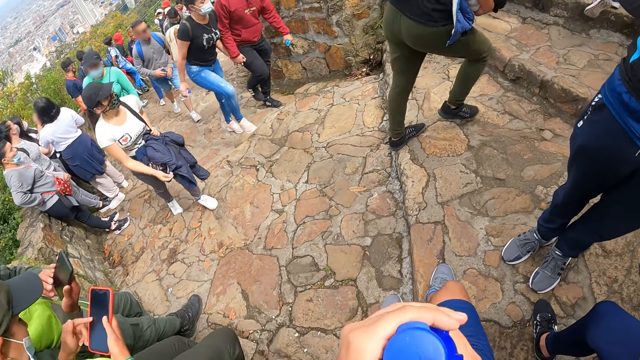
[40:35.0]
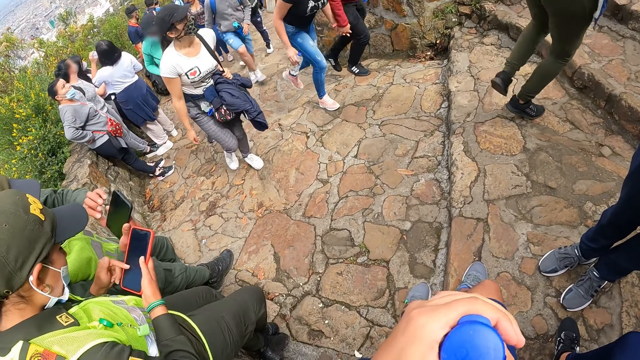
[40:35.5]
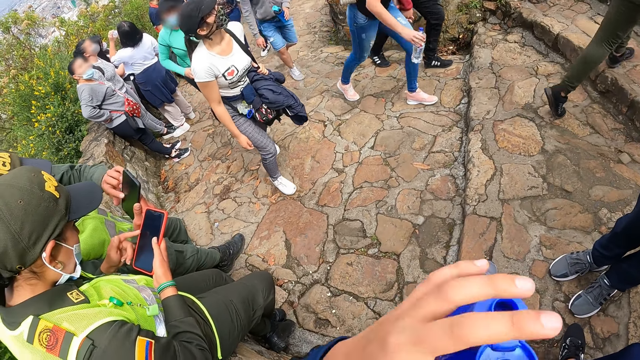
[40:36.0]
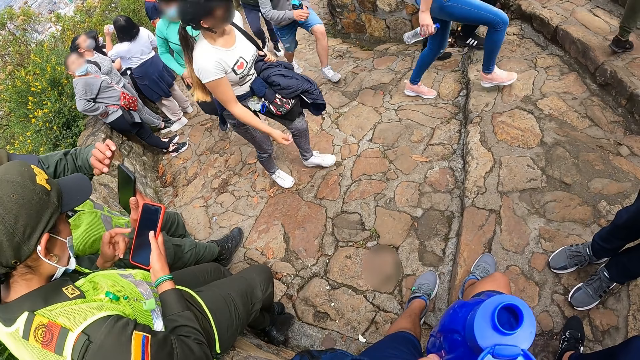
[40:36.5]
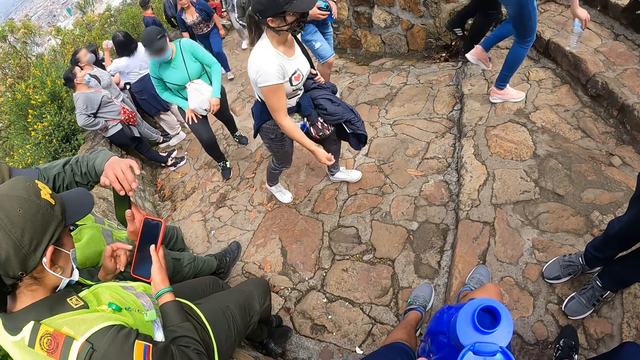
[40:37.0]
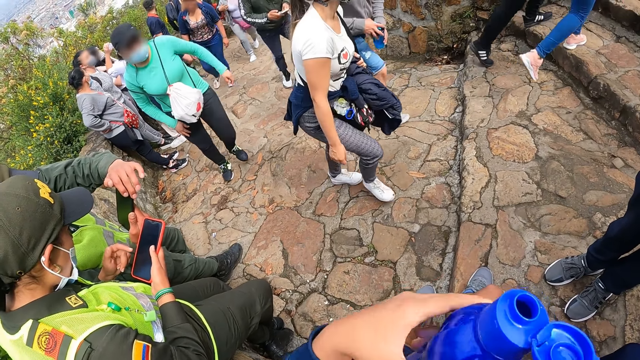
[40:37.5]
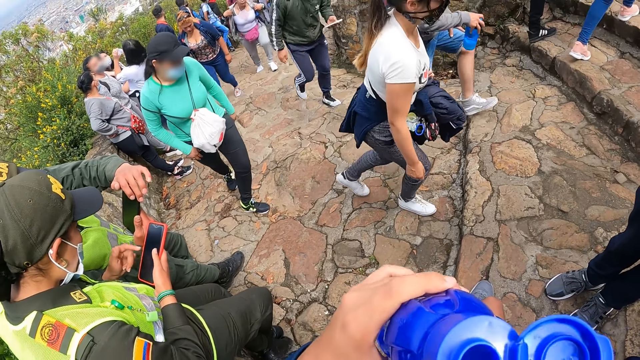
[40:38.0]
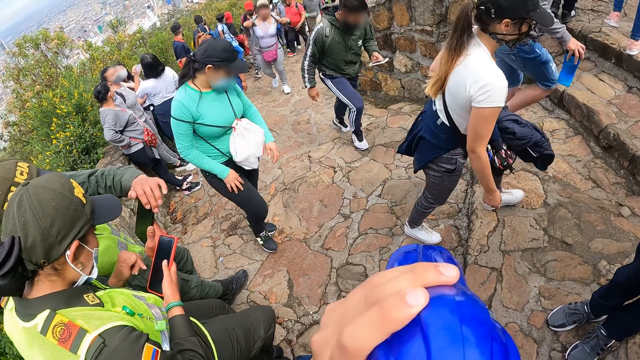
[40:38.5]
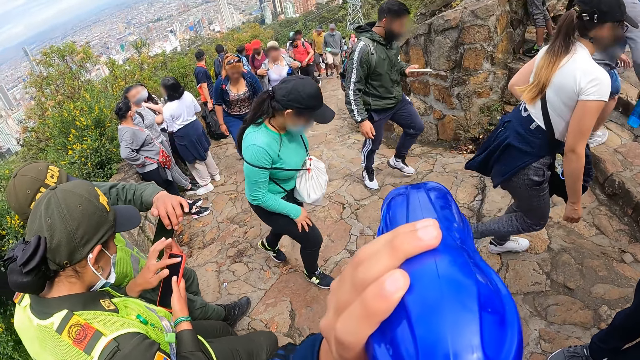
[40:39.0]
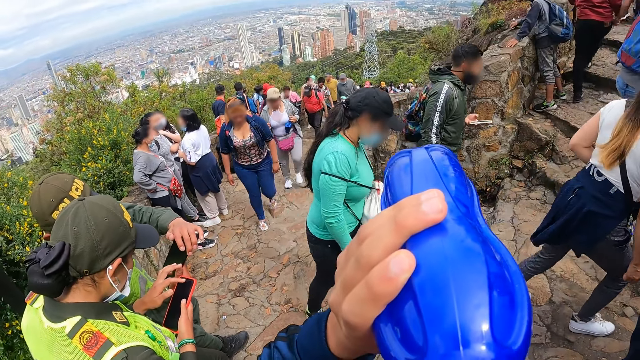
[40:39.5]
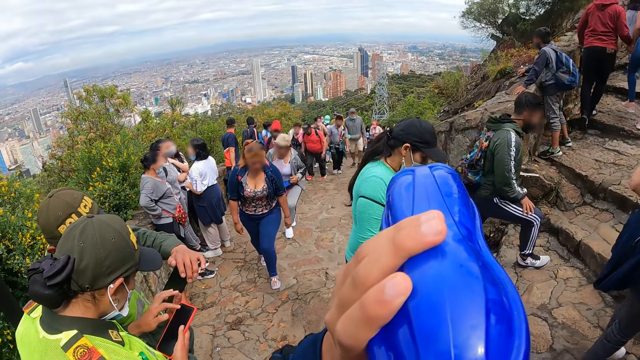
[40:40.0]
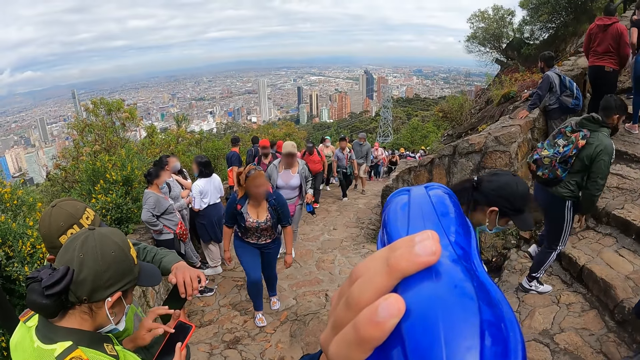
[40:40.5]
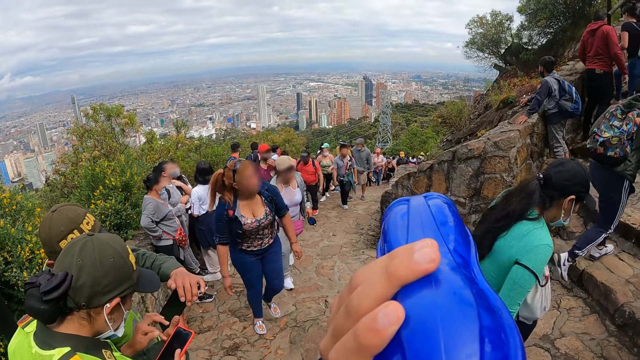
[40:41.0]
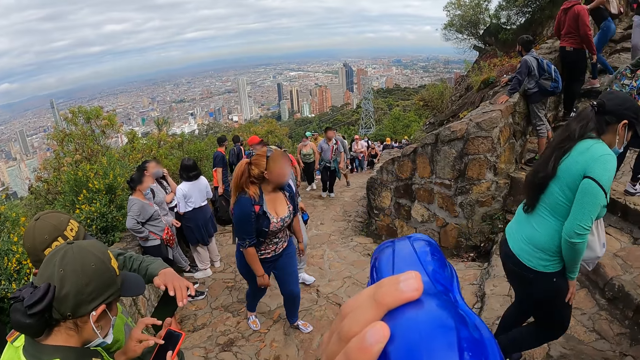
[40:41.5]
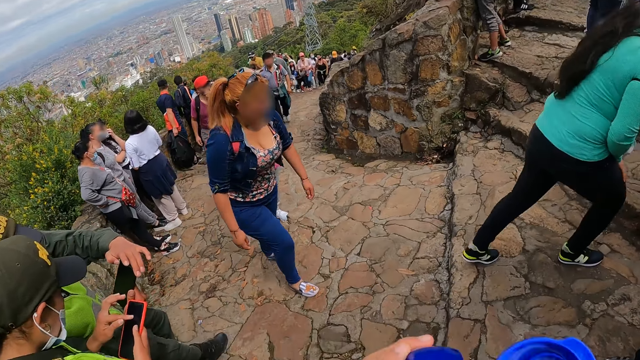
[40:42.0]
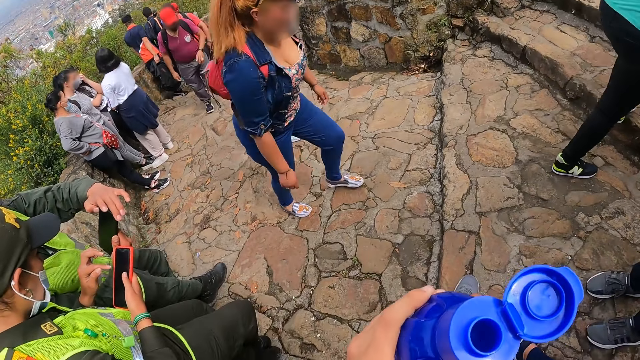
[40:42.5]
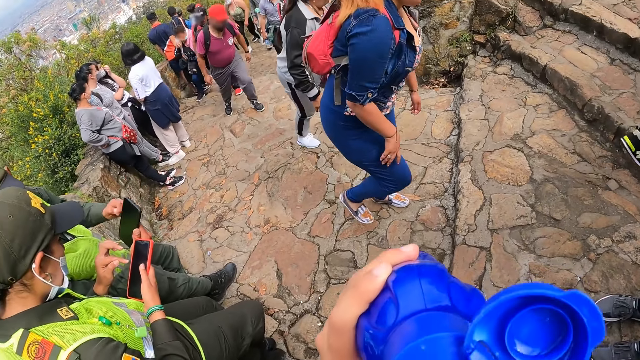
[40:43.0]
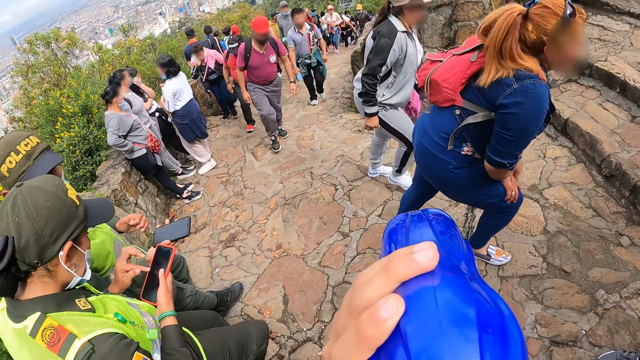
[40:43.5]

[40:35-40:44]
The camera wearer opens the lid of the water bottle with her left hand. She passes the water bottle to her left hand with her right hand. She drinks from the water bottle in her left hand.

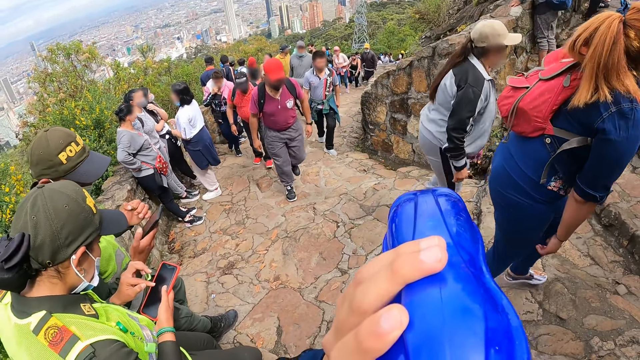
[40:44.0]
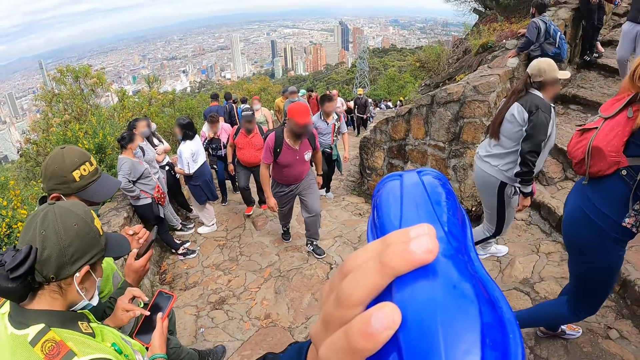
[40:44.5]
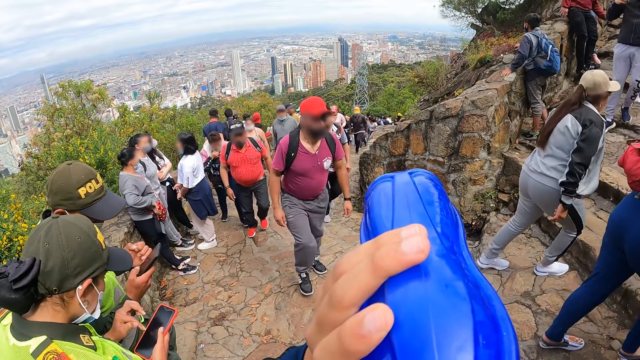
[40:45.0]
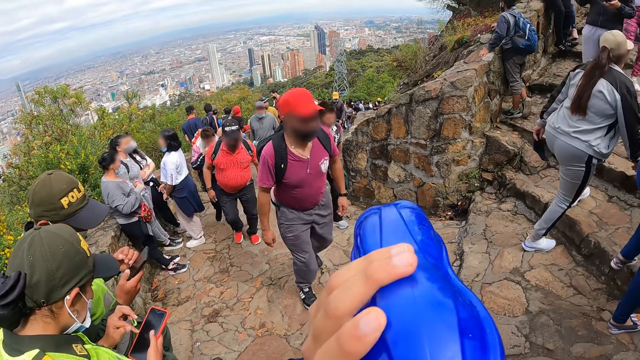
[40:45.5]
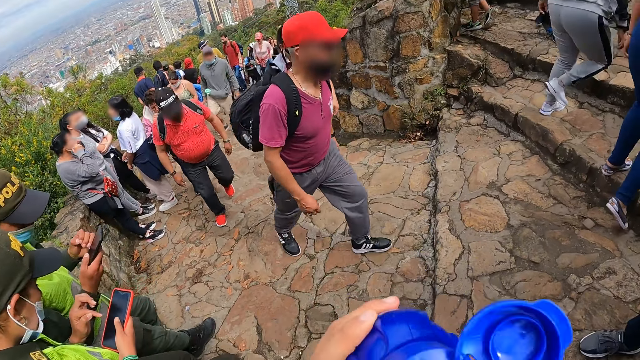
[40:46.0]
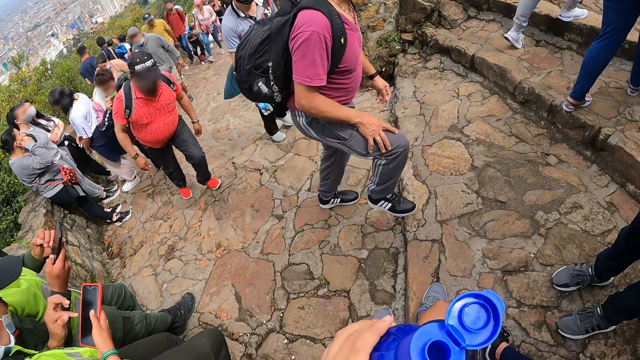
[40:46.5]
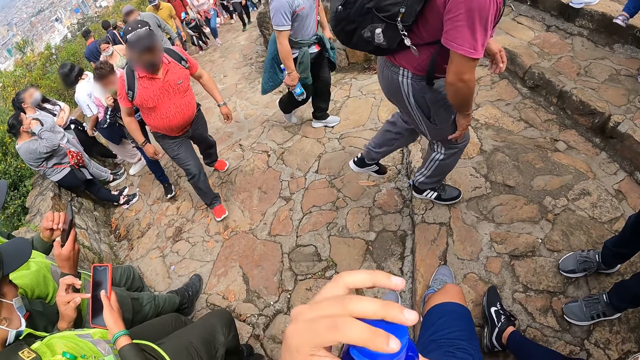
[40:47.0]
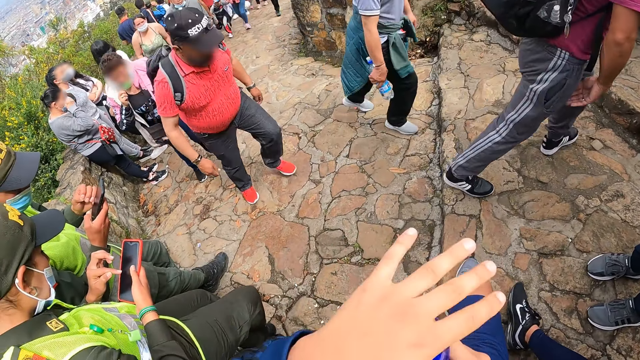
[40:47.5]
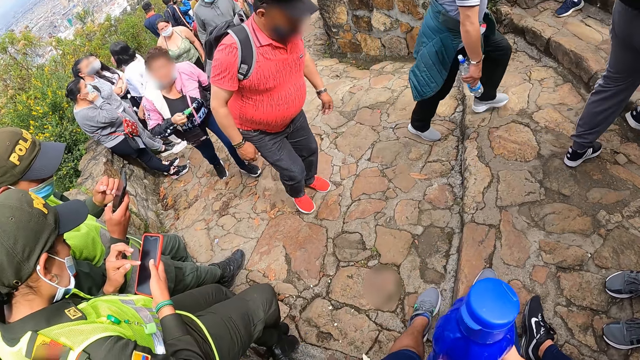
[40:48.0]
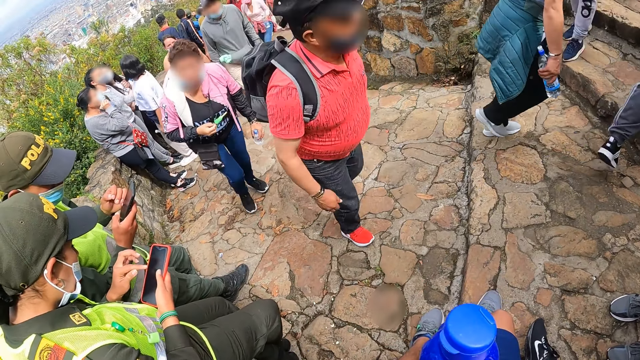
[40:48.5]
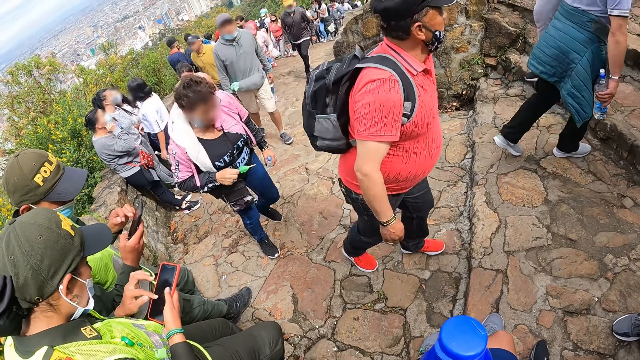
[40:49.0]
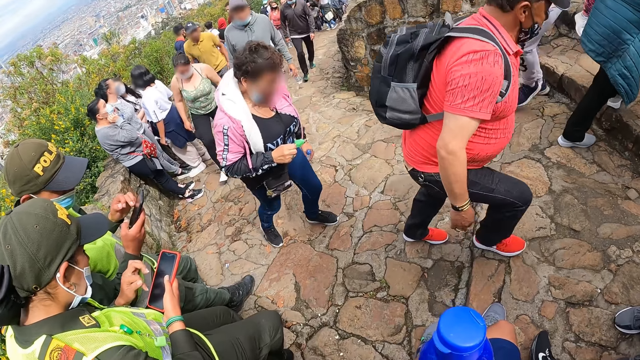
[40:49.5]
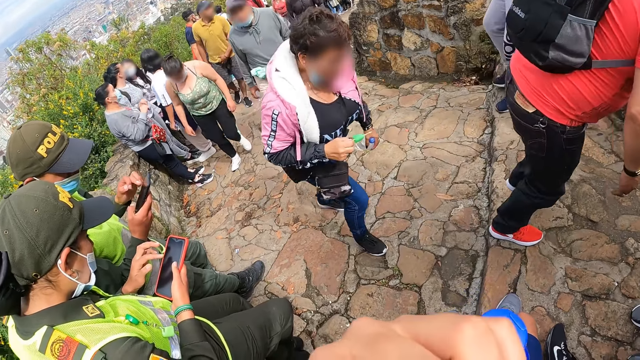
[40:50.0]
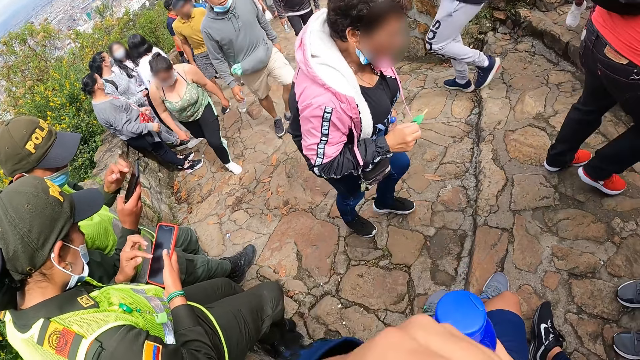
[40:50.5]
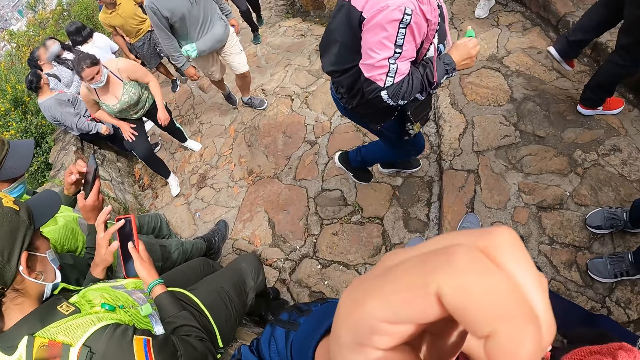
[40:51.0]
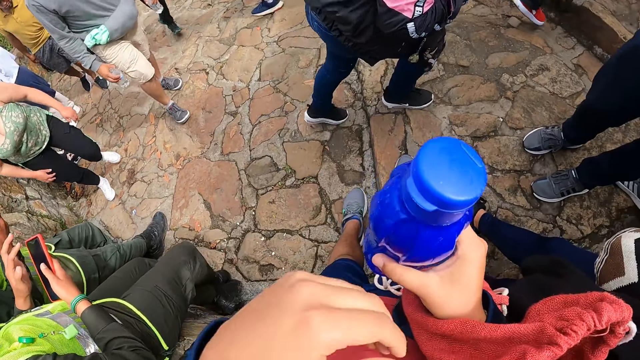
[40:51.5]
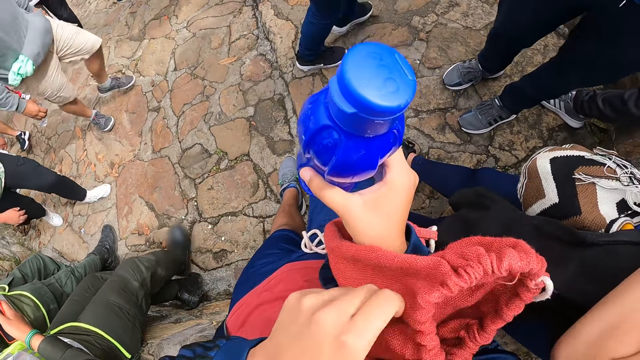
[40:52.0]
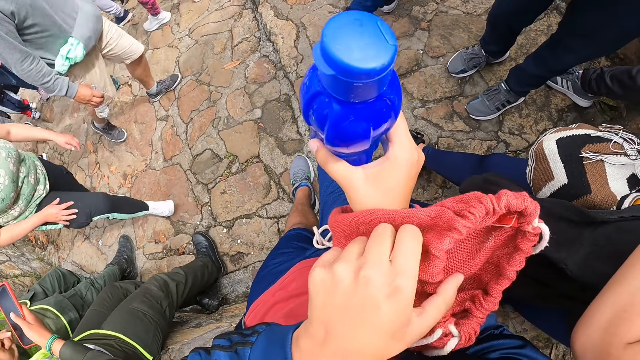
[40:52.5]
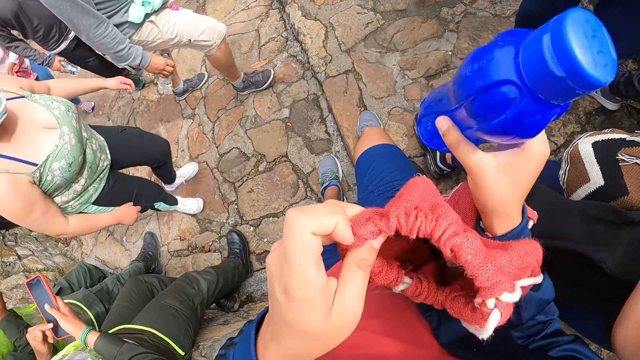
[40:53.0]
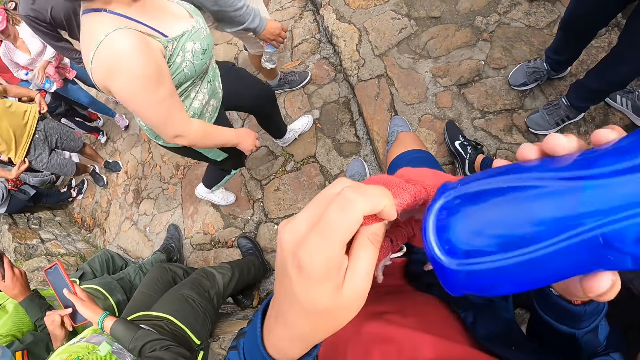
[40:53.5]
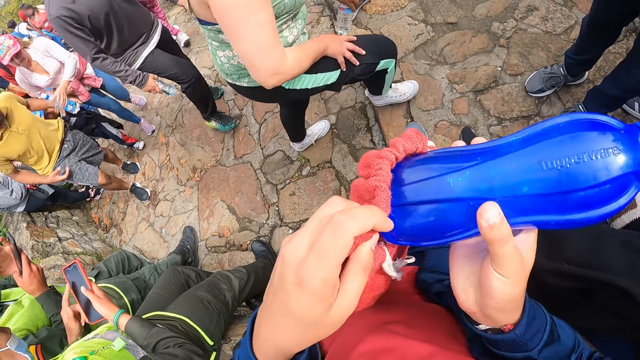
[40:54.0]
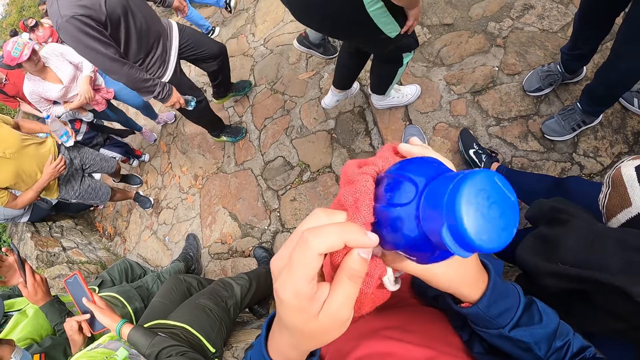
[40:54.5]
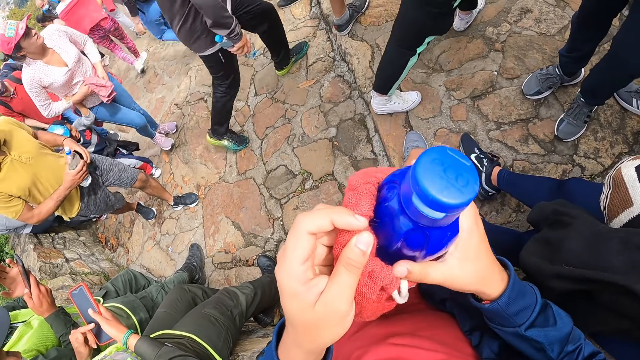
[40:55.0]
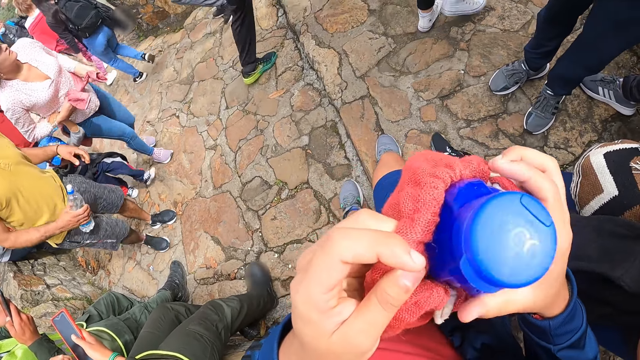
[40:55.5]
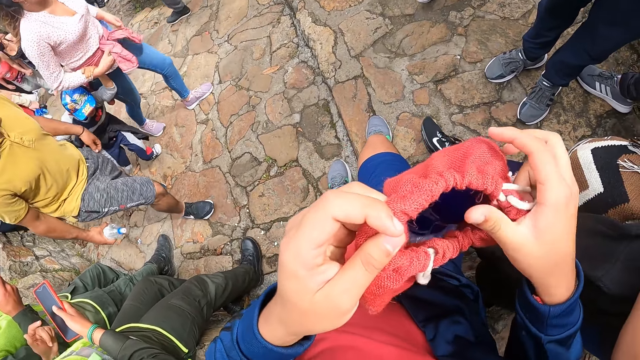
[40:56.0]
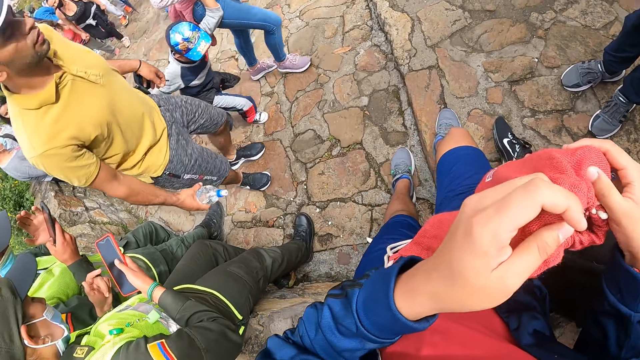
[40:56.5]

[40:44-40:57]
The camera wearer passes the water bottle from his left hand to his right hand. He closes the water bottle in his right hand with his left hand. He opens a knapsack with his left hand. He drops the water bottle in his right hand in the knapsack in his left hand.
